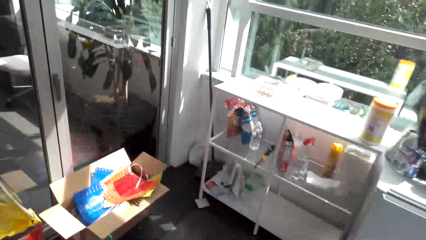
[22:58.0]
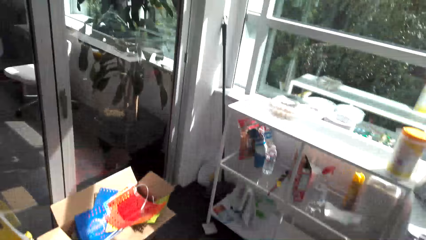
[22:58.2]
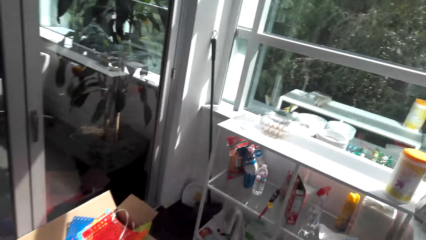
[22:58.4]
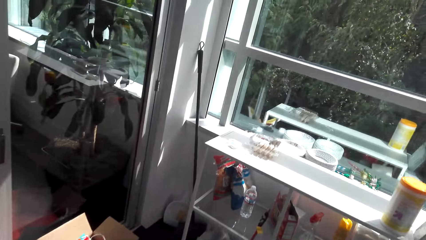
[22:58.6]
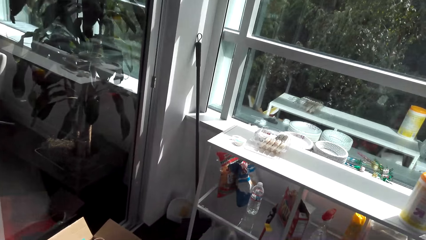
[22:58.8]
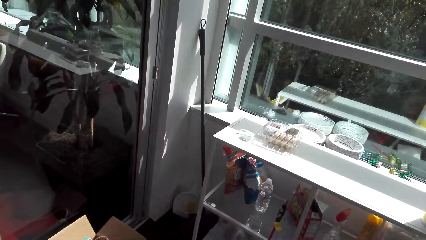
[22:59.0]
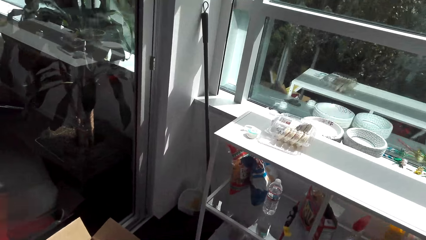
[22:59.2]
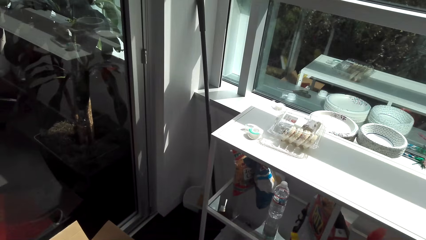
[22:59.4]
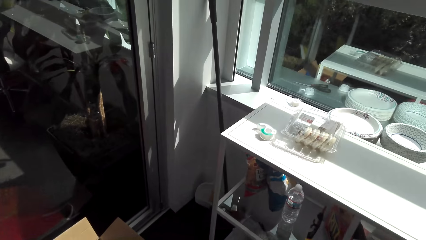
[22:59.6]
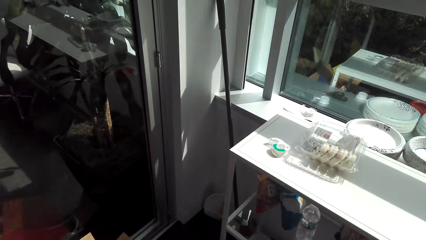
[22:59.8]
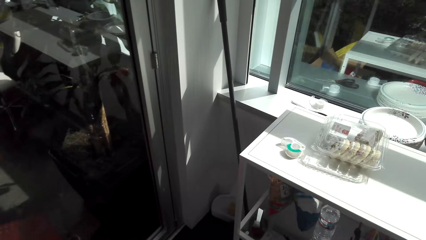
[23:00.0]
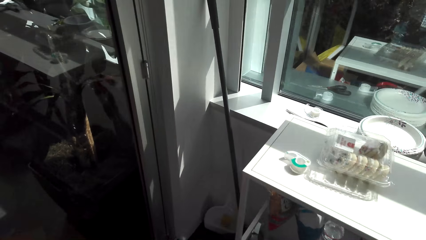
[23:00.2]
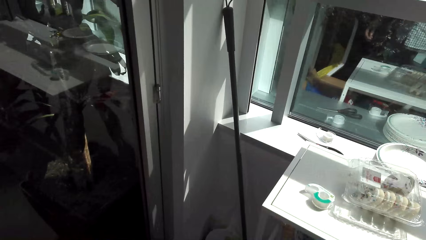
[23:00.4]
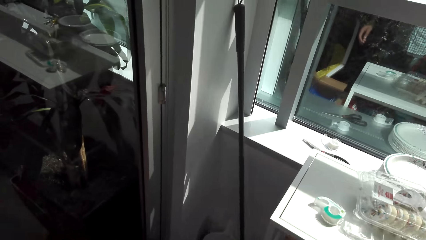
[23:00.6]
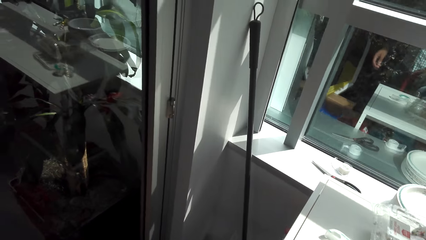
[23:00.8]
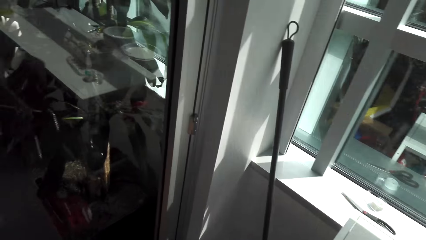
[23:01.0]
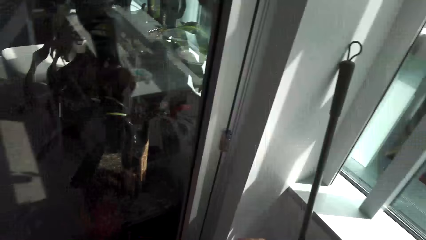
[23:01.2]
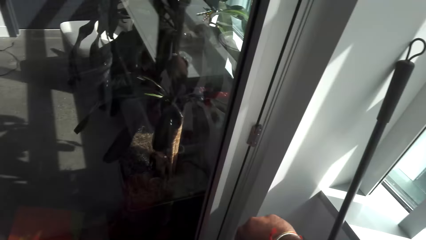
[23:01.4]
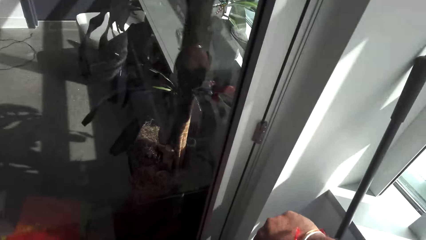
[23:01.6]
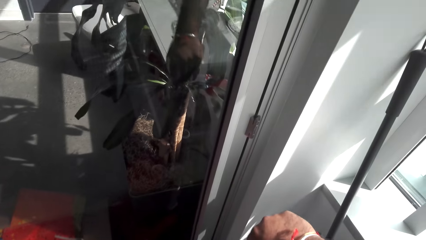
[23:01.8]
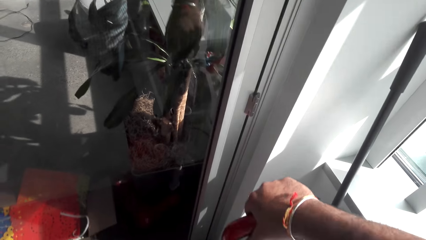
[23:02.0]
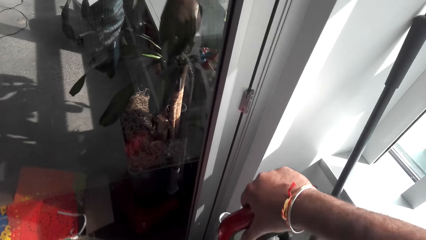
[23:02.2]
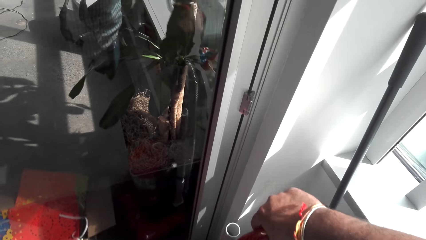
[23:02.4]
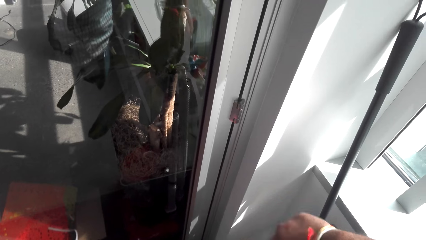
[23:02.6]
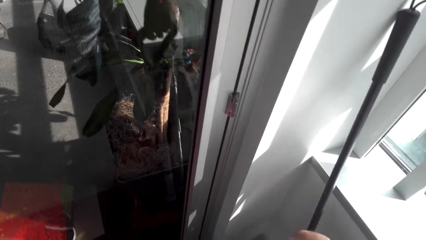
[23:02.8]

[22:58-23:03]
The camera wearer drops the cleaner at the corner.

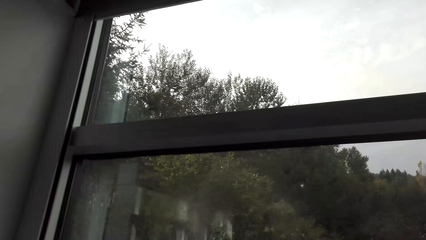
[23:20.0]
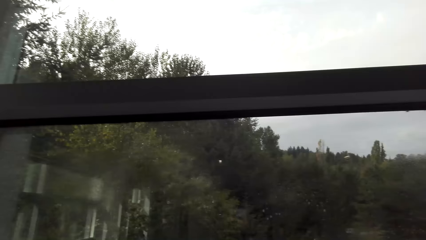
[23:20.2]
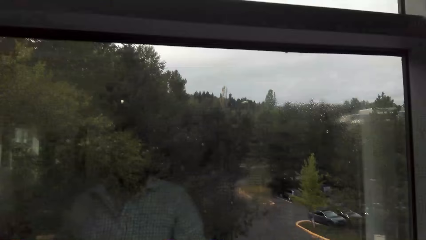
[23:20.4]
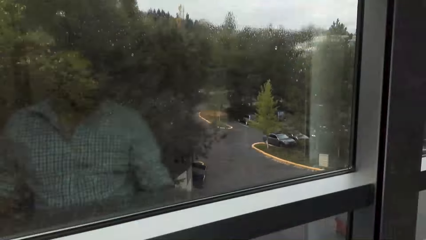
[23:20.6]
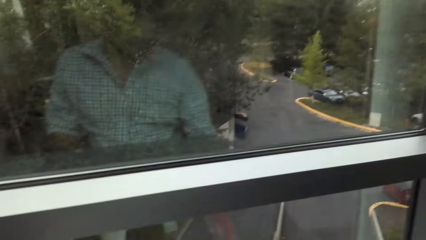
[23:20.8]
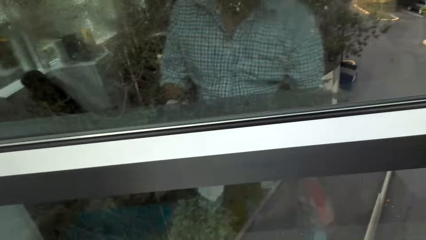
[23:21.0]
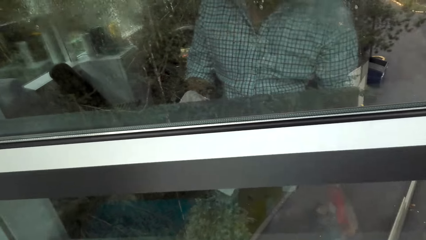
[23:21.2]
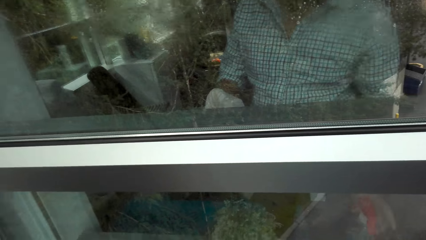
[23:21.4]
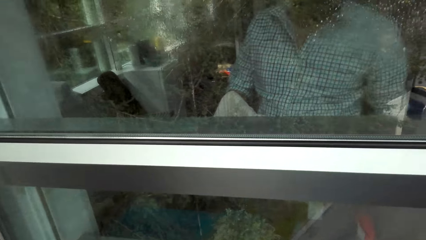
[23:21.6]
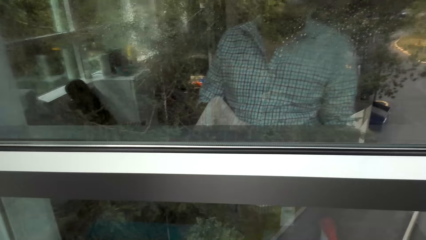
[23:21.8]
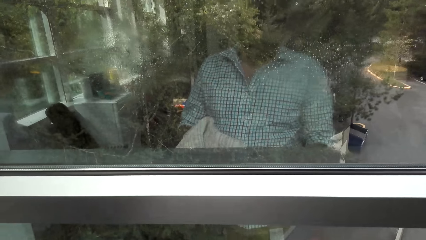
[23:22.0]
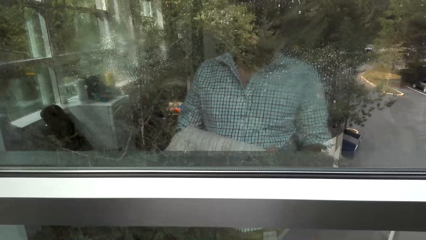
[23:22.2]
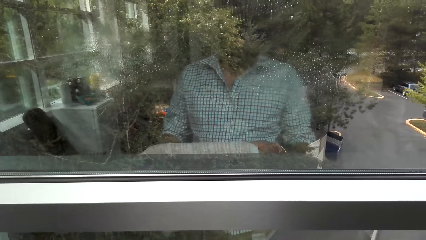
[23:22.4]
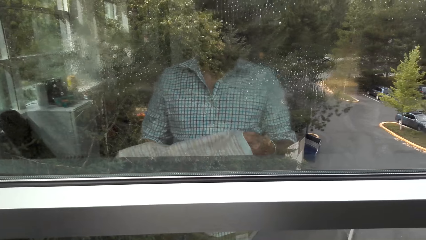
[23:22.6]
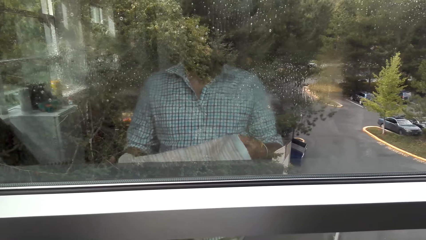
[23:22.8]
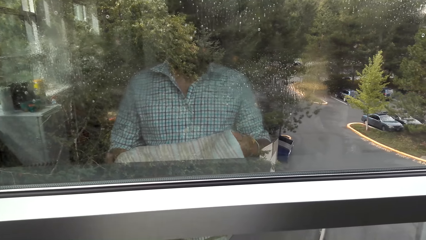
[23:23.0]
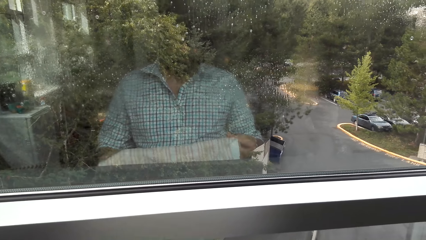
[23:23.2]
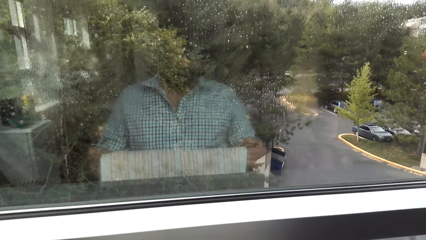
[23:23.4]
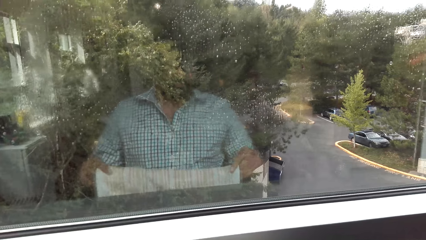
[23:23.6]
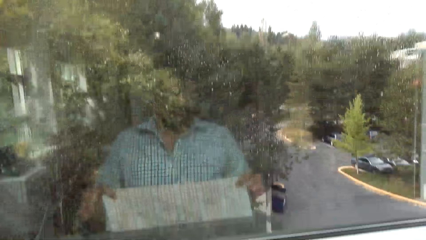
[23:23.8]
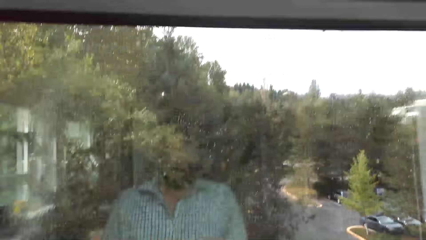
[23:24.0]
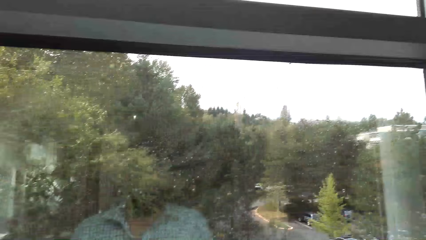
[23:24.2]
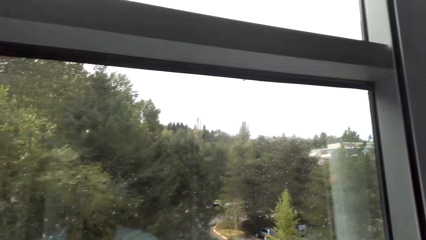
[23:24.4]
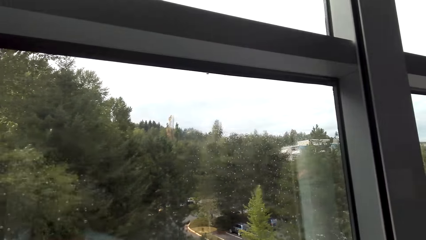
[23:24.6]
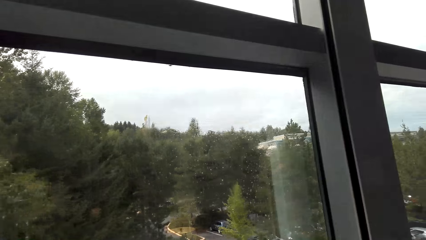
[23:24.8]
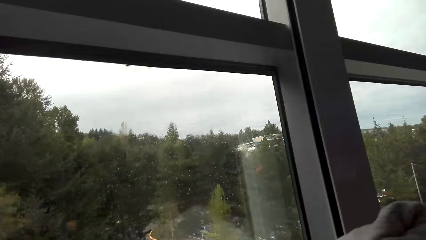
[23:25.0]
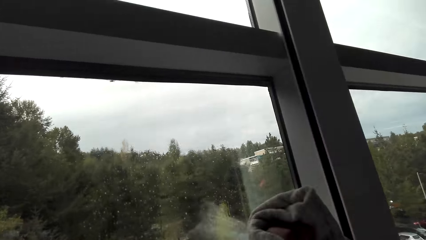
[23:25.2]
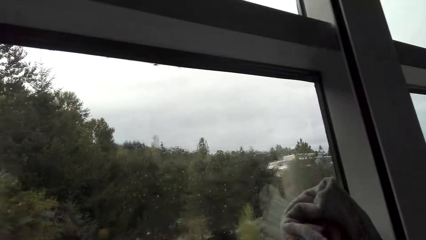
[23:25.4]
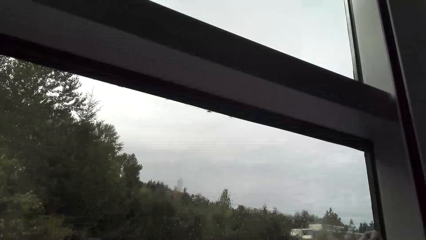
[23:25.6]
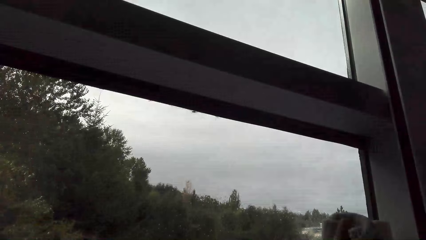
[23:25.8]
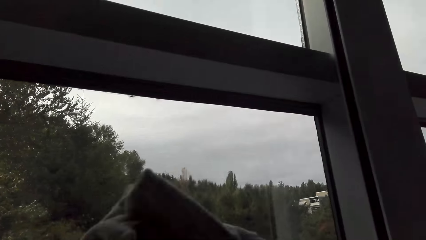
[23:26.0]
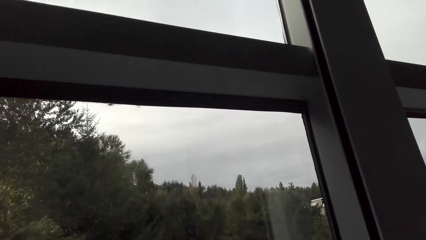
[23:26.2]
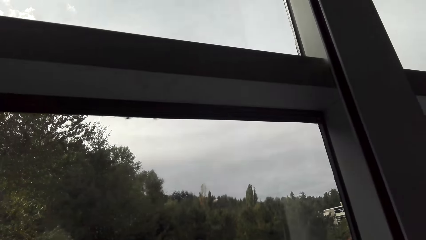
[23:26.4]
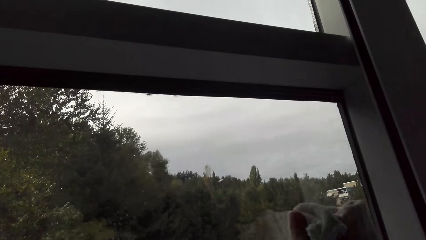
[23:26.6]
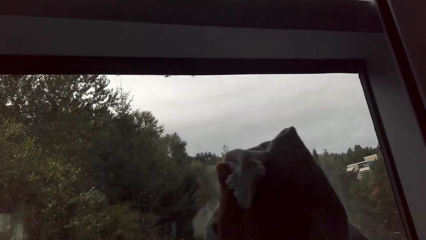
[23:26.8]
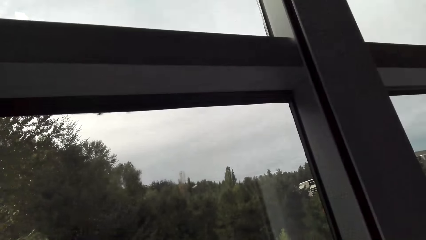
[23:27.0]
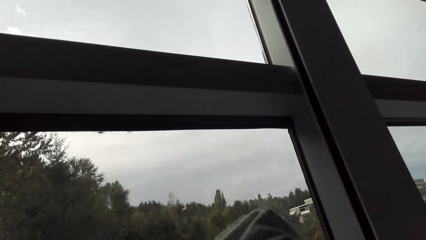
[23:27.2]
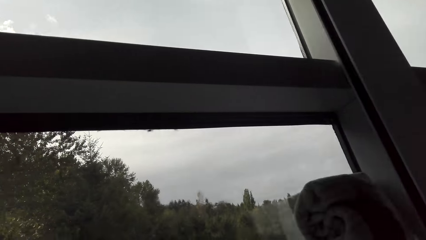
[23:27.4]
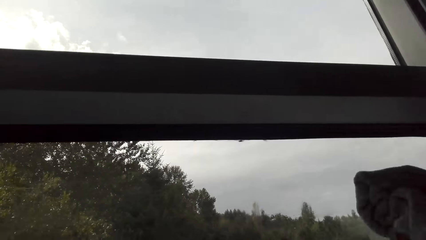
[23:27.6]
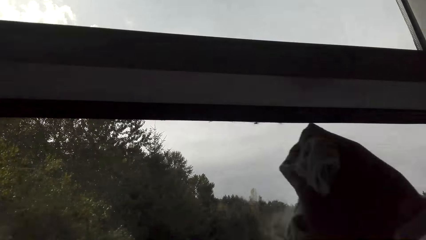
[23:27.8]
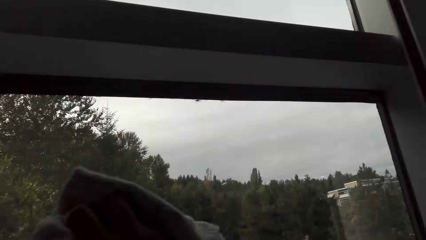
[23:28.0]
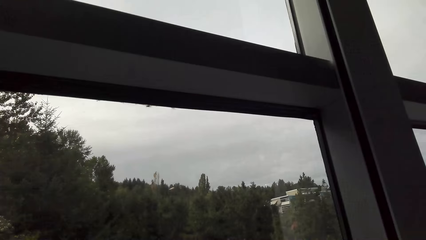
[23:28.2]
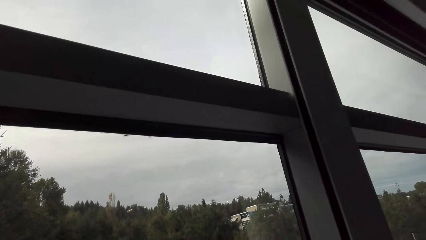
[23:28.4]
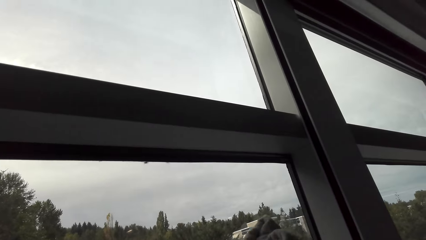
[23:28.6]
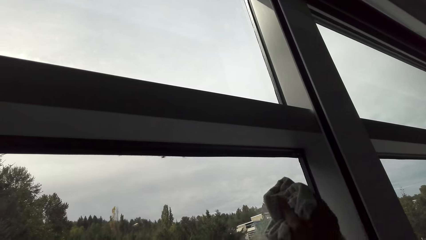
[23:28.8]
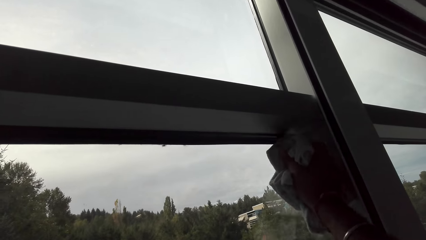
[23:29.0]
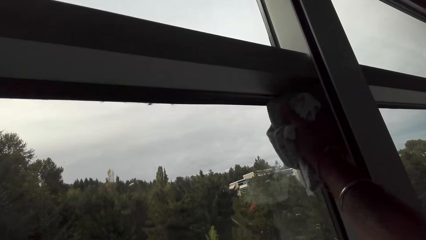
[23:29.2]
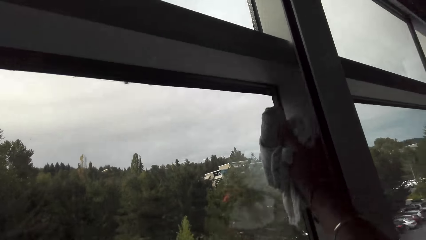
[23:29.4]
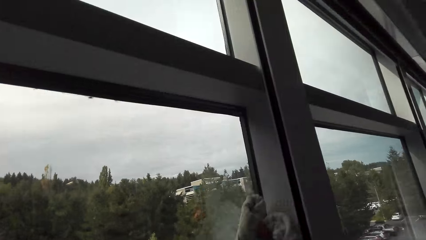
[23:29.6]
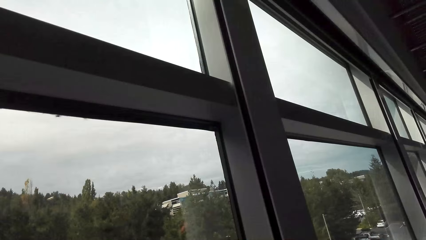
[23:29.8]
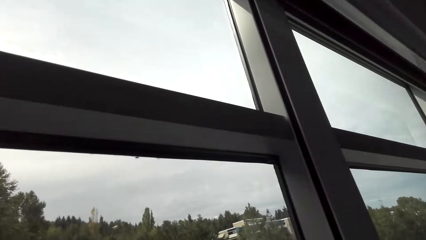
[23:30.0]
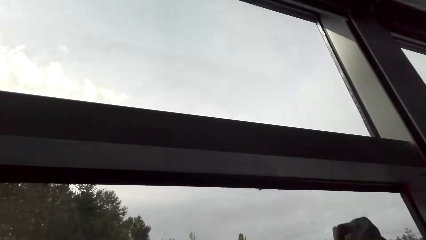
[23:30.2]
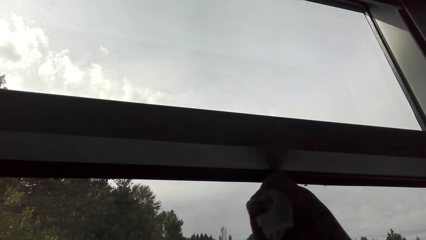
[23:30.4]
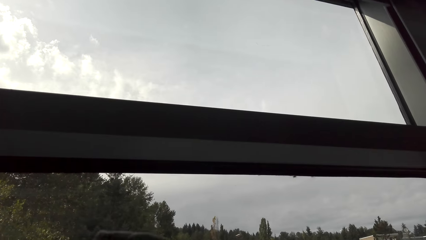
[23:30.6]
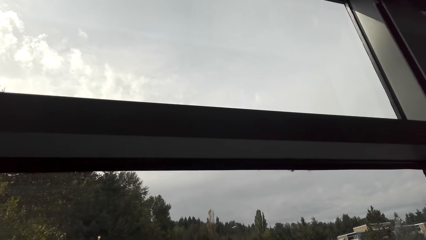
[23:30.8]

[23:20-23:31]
The camera wearer drops a water bottle on the window sill. They stretch a towel in their hands. They wipe the window panes with the towel.
